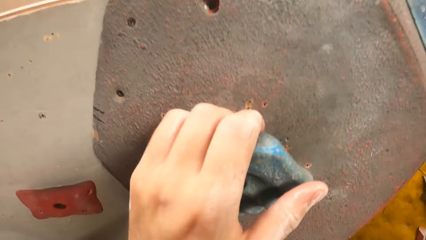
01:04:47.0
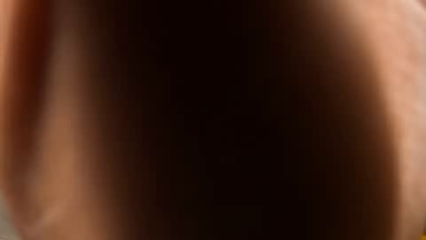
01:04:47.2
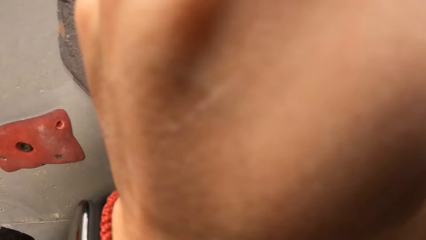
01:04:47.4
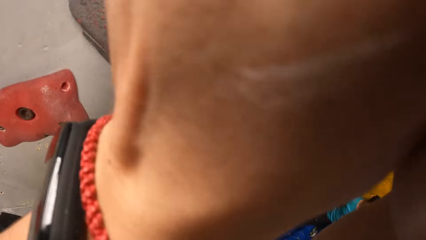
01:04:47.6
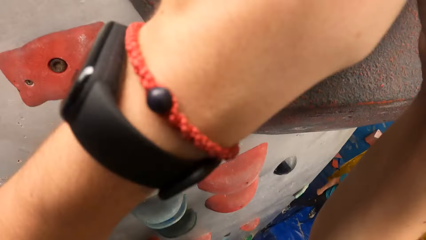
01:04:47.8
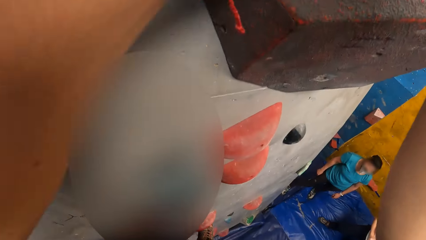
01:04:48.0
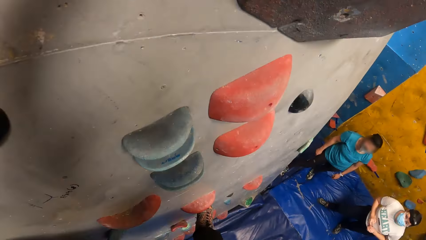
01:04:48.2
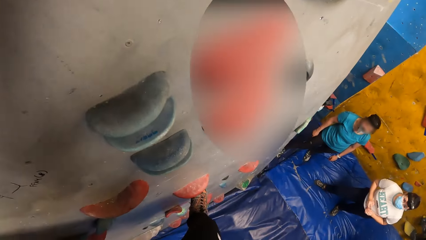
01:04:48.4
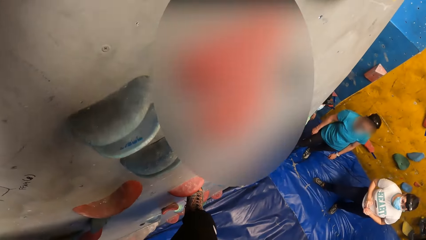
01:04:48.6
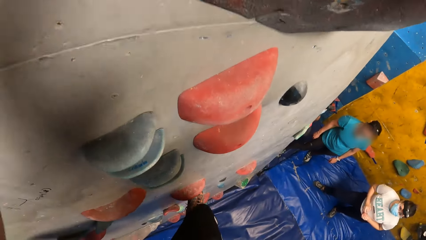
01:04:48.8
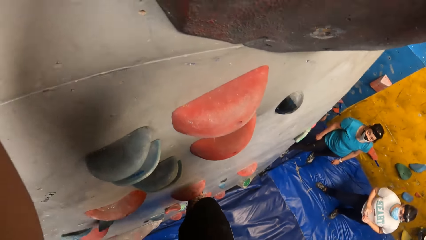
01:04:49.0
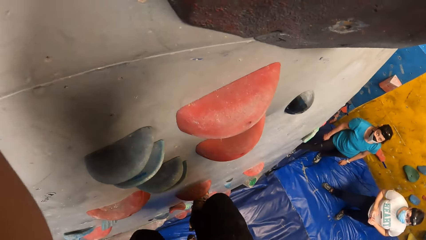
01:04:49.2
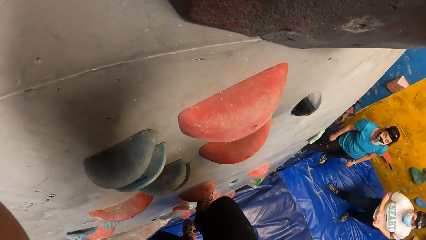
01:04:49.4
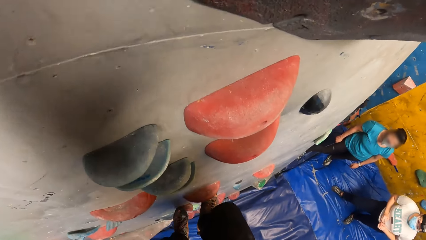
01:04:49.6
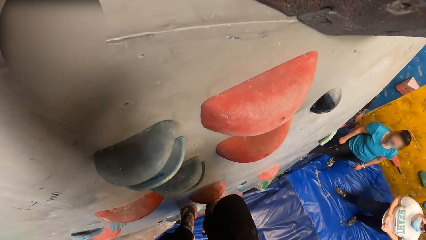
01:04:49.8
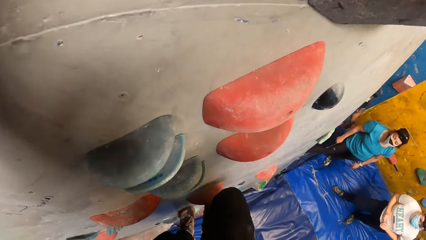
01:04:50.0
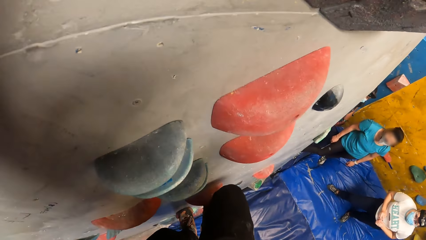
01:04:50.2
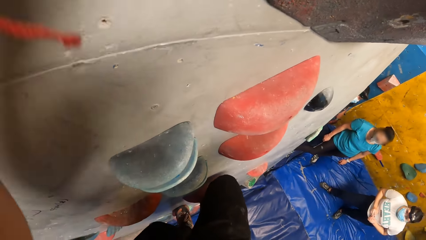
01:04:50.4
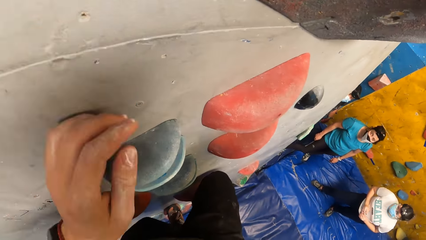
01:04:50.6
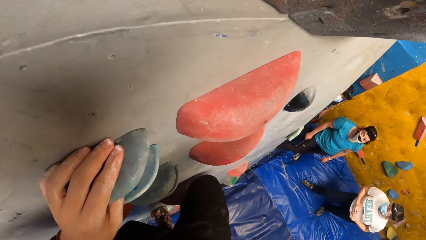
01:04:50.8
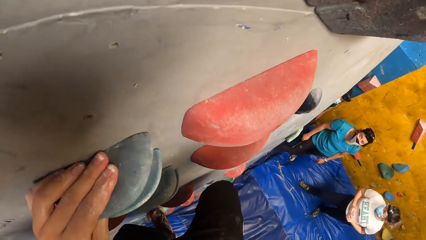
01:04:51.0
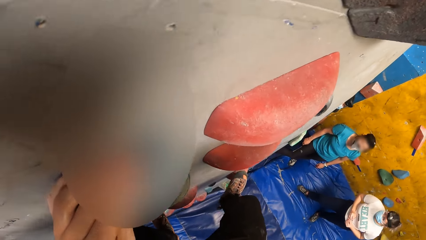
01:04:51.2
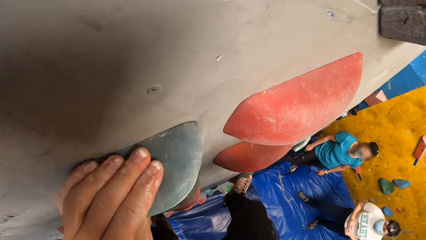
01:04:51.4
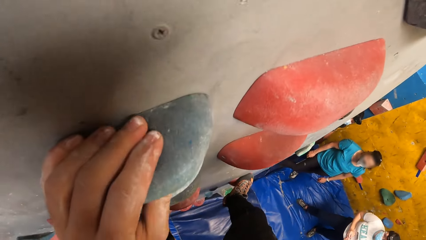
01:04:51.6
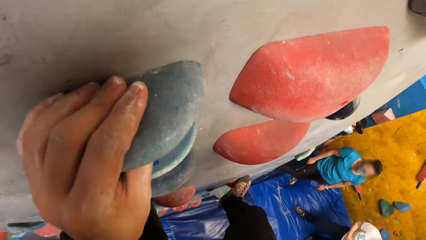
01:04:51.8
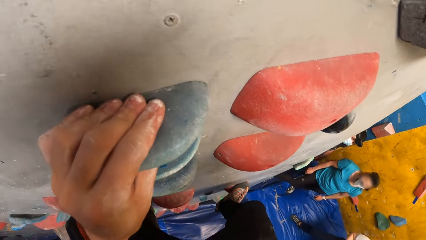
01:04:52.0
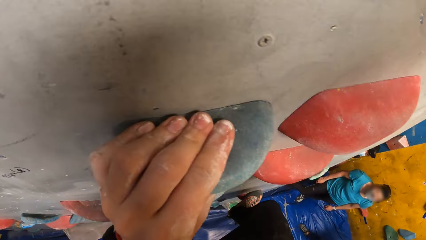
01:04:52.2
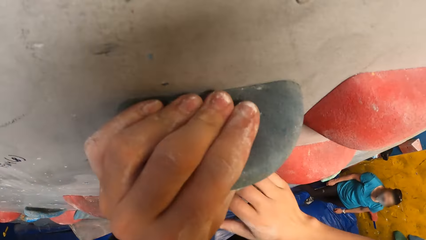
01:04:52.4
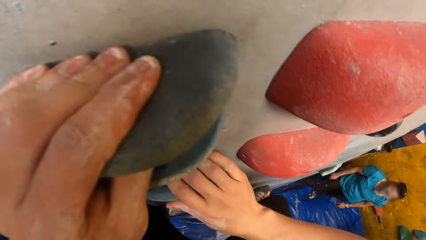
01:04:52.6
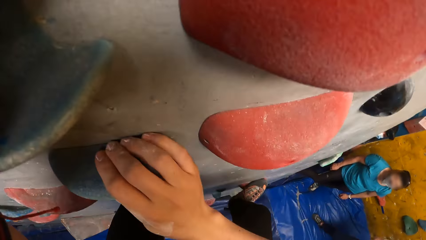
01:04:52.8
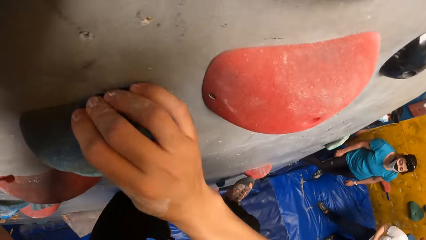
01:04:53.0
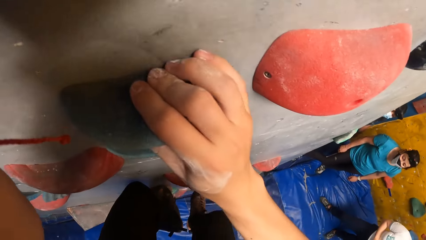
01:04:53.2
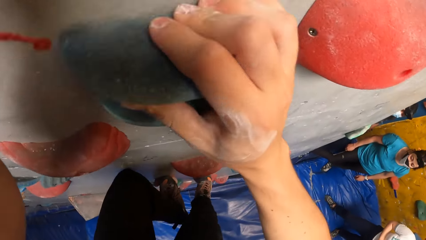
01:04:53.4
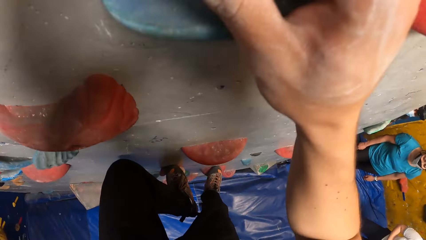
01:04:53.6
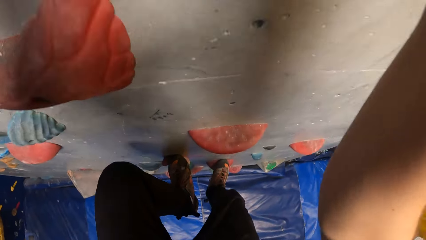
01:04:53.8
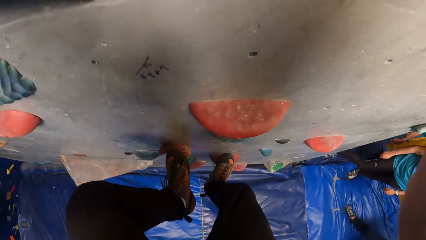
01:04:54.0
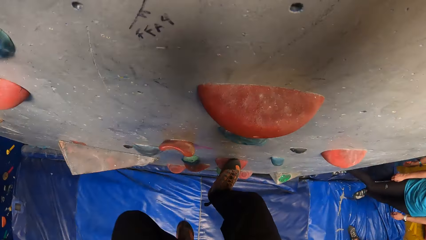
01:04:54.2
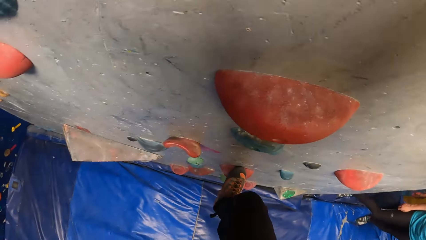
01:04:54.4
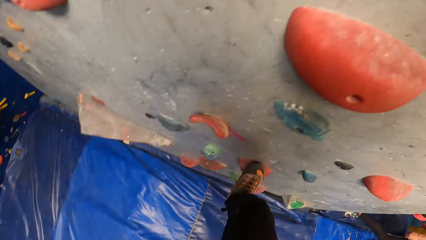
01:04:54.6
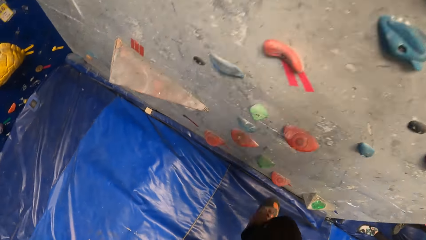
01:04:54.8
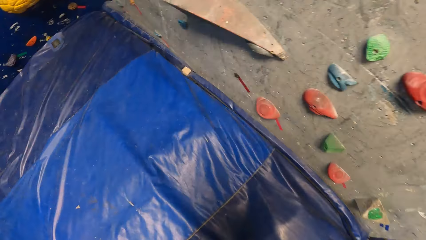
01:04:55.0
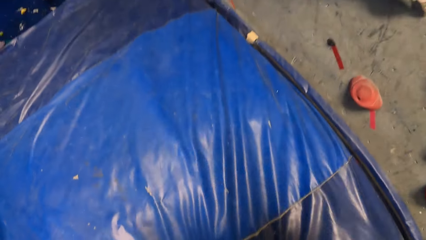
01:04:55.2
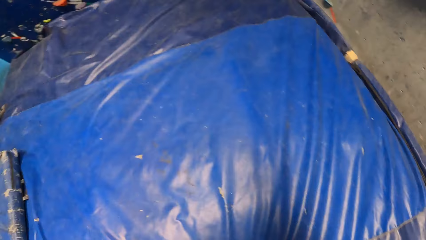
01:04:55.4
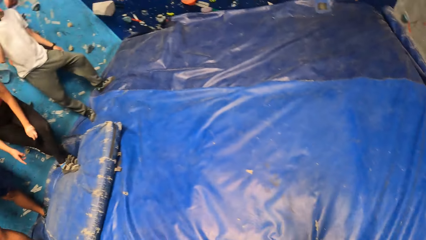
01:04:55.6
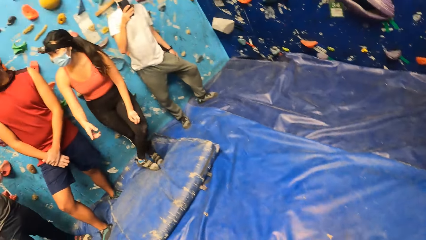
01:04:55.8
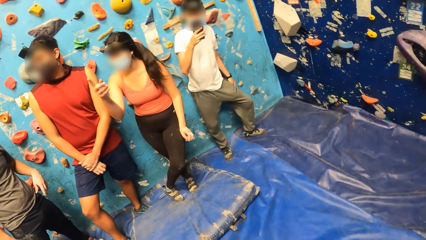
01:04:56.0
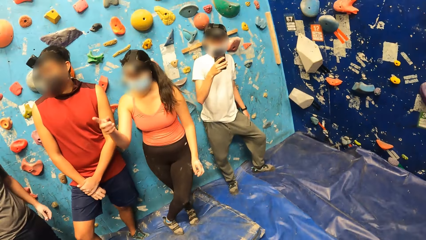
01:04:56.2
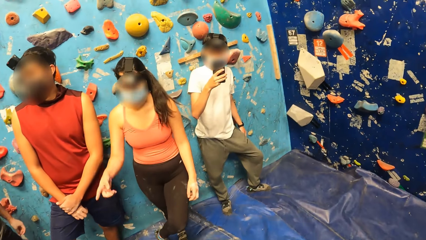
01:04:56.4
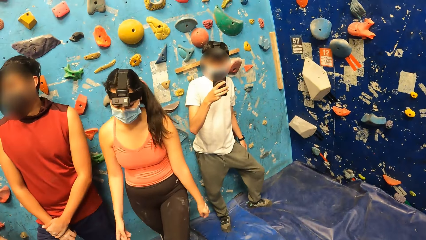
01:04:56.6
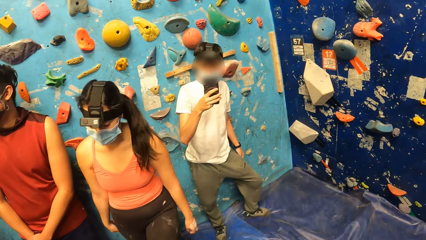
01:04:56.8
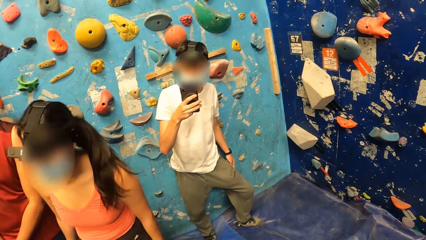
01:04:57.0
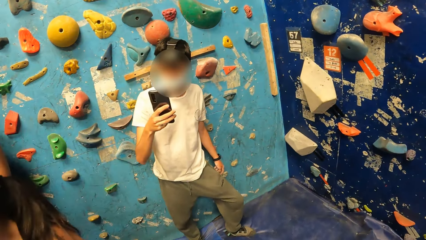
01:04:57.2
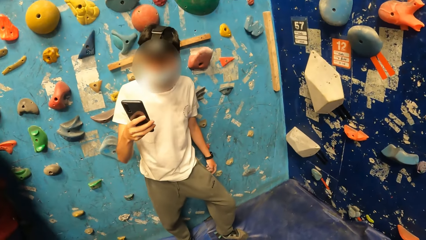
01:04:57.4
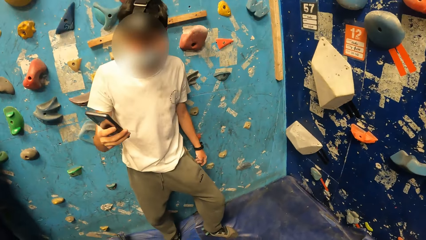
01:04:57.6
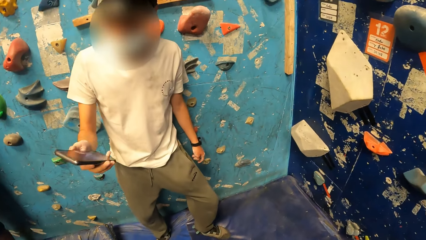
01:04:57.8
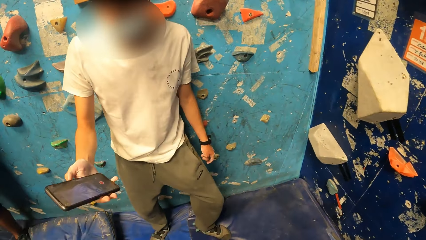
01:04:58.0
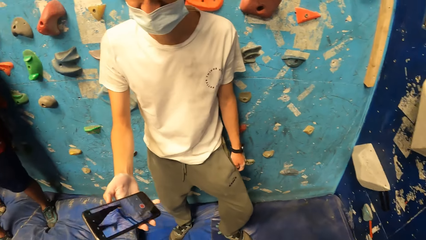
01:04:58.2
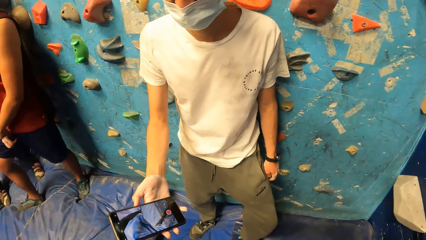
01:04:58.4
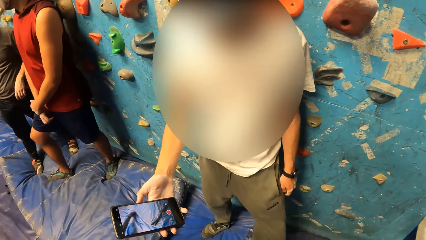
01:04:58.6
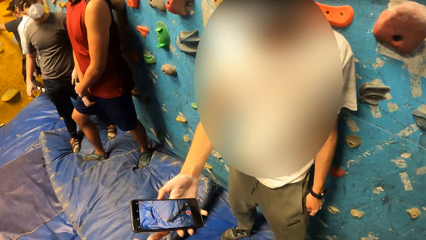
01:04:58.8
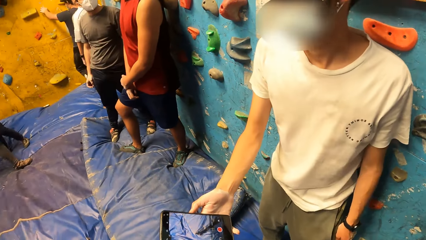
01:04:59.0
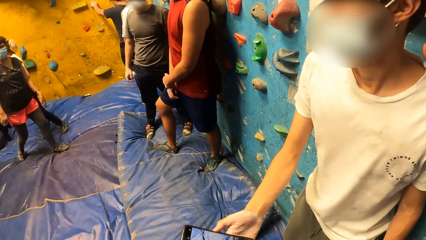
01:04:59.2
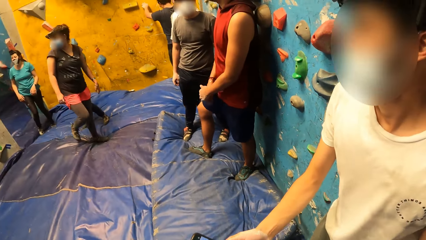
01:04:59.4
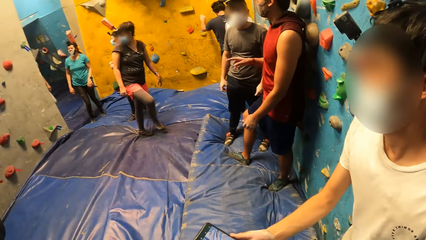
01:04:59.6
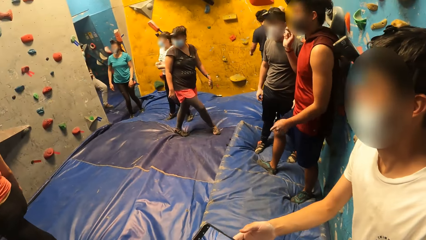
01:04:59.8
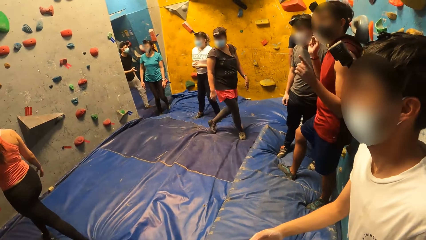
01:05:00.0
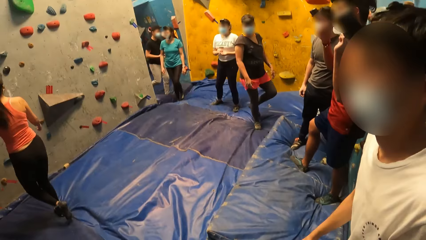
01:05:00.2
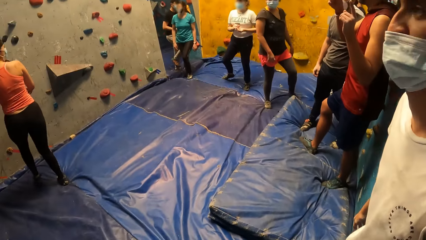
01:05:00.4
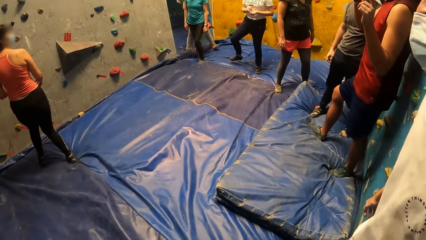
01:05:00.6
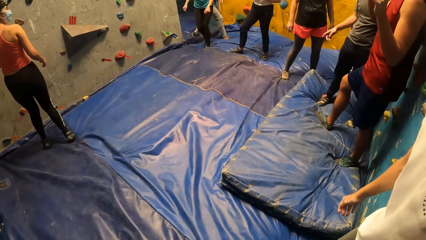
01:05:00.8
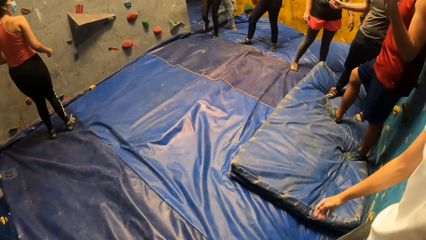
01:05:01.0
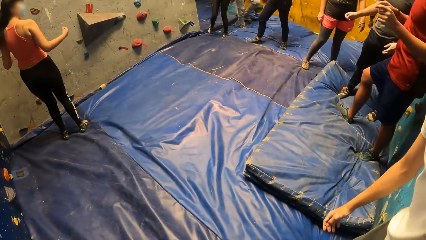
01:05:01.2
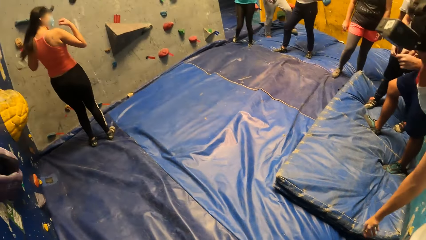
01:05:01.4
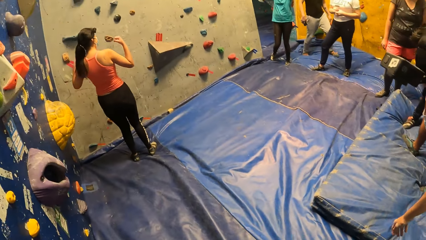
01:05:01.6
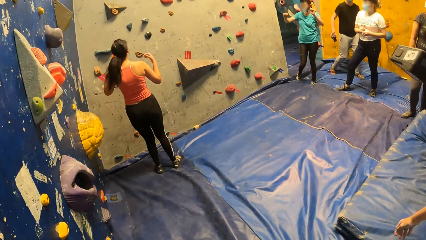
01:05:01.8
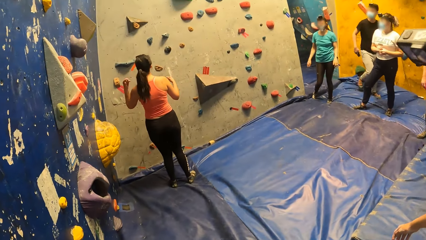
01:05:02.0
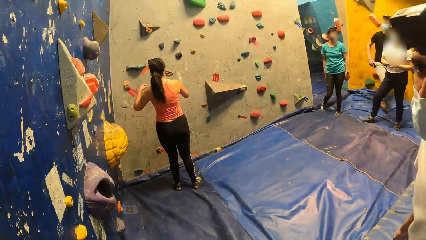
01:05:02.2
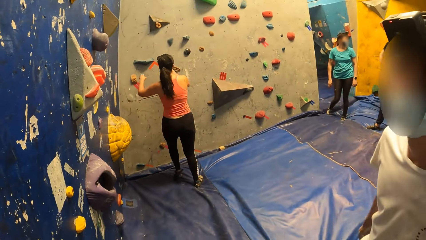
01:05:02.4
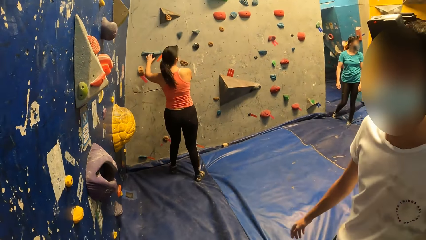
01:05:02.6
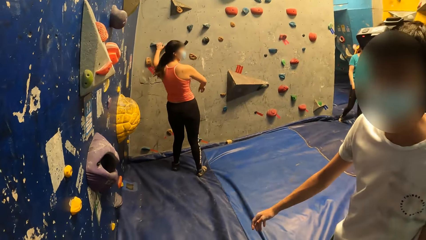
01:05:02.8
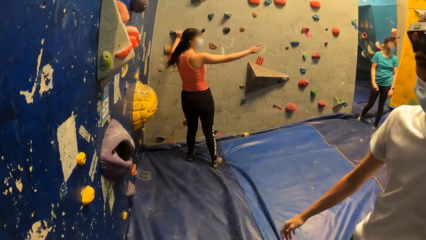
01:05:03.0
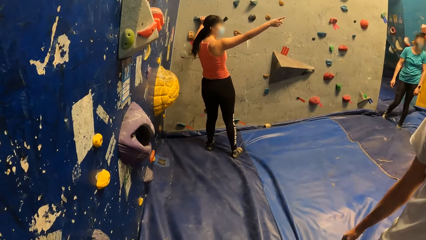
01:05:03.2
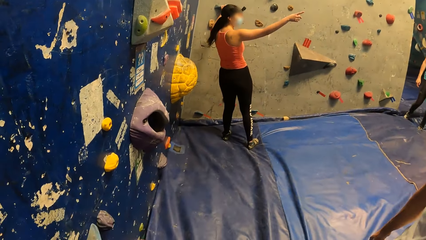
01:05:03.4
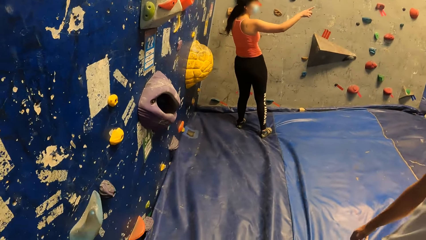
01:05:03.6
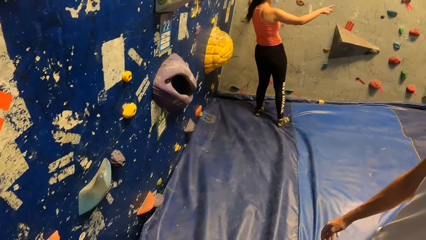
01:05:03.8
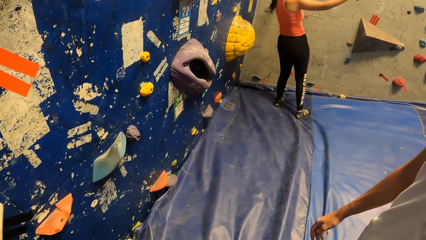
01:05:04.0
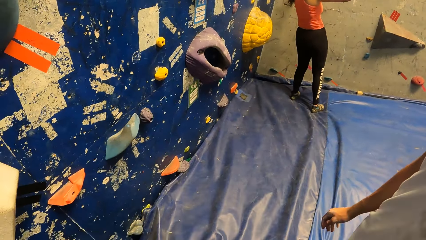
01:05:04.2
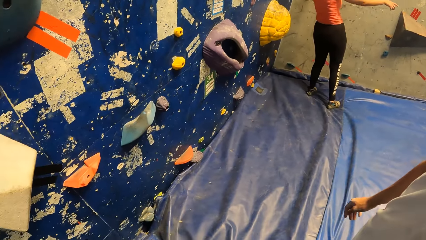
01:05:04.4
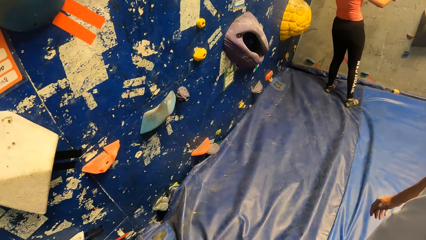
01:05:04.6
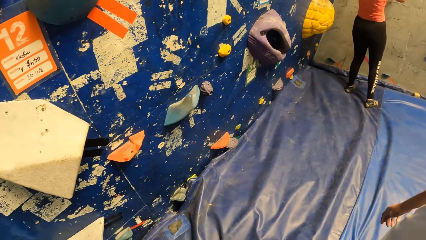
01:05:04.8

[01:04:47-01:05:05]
The camera wearer comes down from the bouldering wall. He jumps off the bouncing board. A man operates the mobile phone with his right hand. A woman gestures her hand. The camera wearer walks toward the man. The man takes a video of the camera wearer. The man hands the camera wearer the phone. The camera wearer takes the mobile phone from the man with his right hand. The woman walks toward the climbing board and jumps on the bouncing mat. The woman climbs the bouldering wall. The woman holds the hook and gestures her hand.
